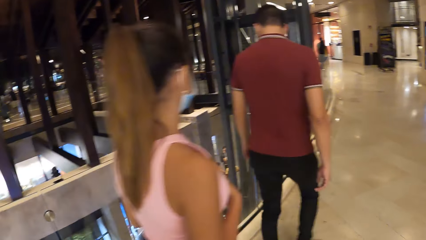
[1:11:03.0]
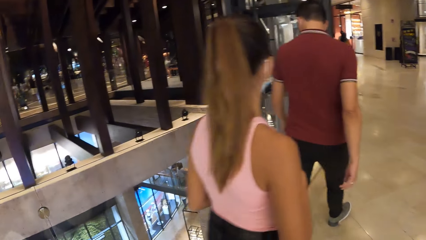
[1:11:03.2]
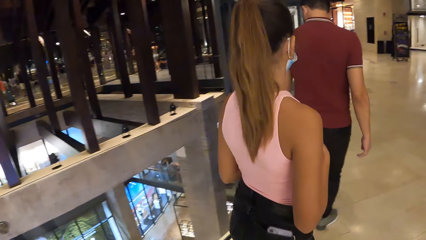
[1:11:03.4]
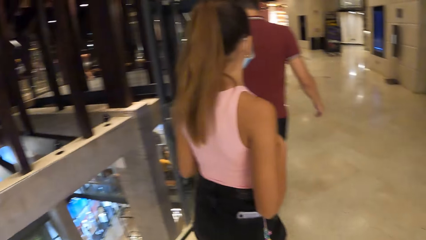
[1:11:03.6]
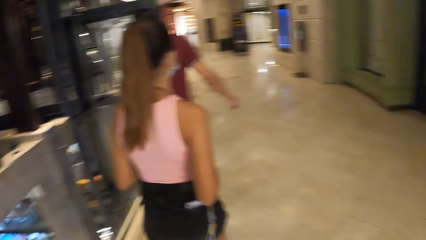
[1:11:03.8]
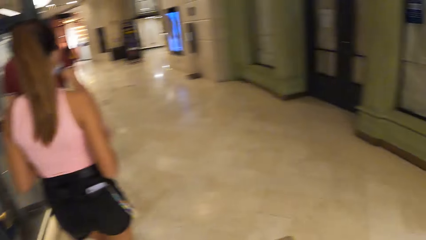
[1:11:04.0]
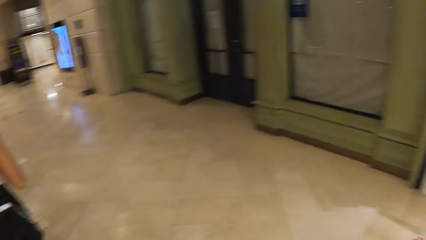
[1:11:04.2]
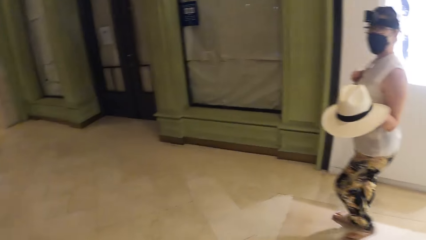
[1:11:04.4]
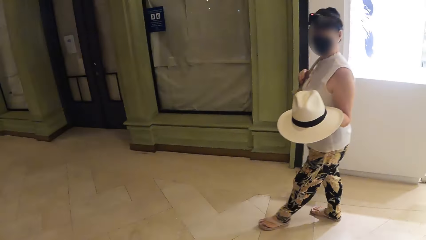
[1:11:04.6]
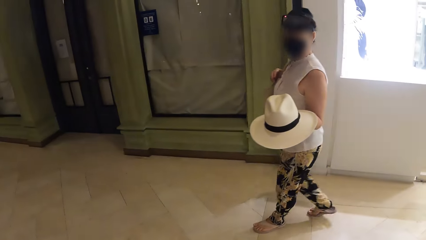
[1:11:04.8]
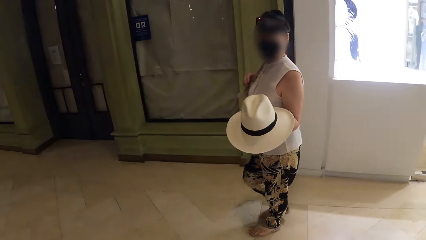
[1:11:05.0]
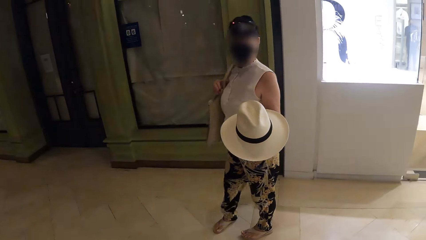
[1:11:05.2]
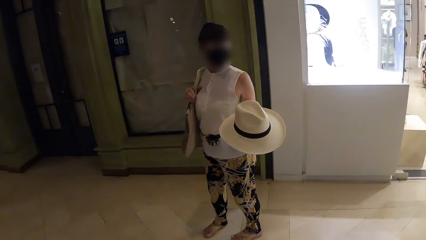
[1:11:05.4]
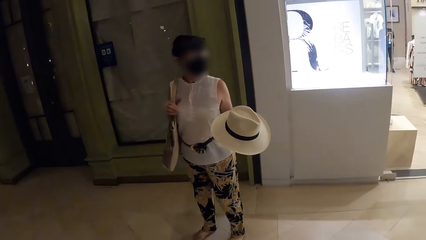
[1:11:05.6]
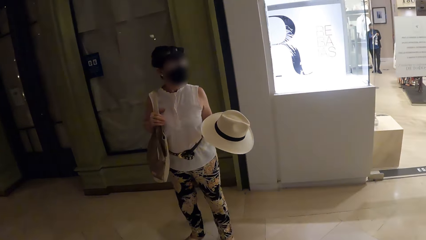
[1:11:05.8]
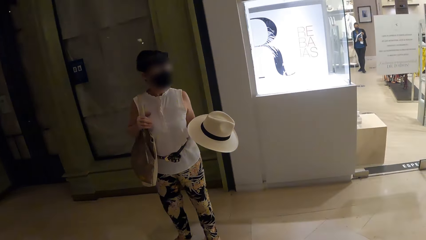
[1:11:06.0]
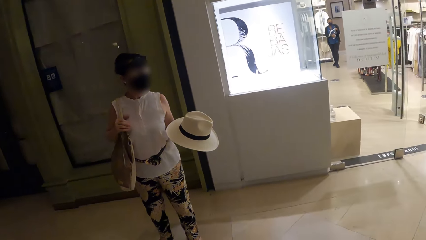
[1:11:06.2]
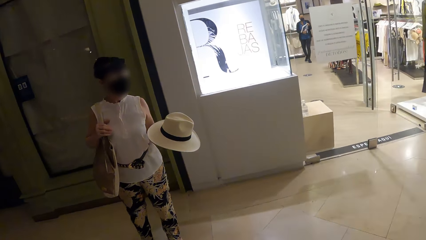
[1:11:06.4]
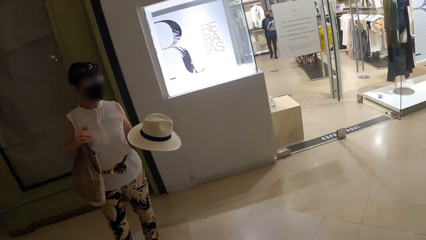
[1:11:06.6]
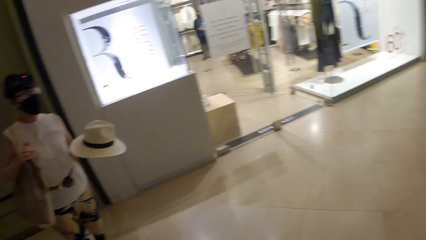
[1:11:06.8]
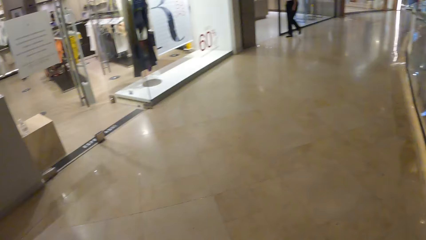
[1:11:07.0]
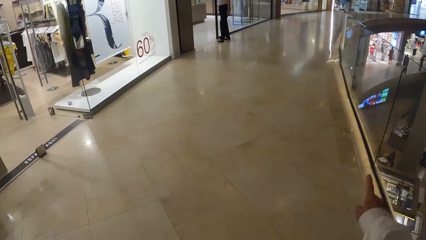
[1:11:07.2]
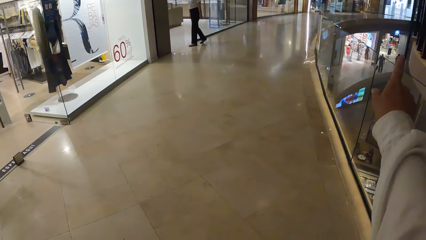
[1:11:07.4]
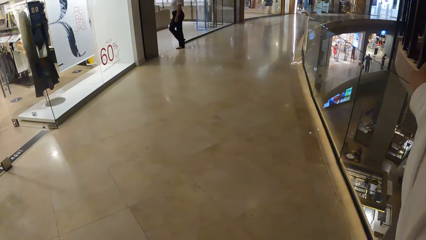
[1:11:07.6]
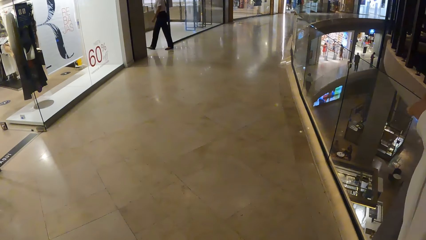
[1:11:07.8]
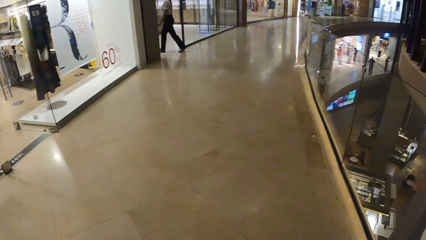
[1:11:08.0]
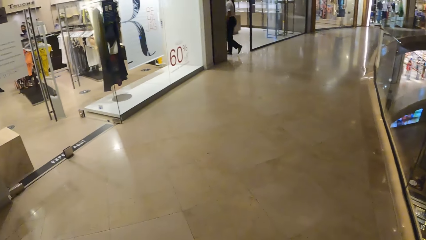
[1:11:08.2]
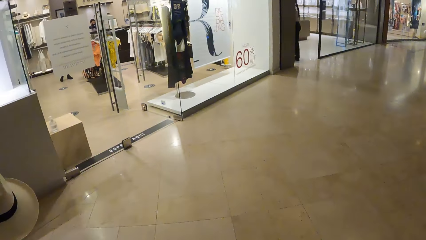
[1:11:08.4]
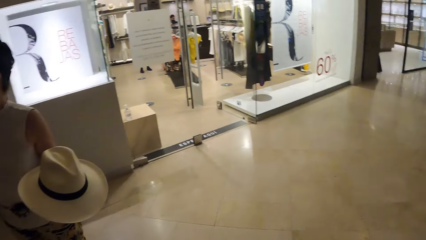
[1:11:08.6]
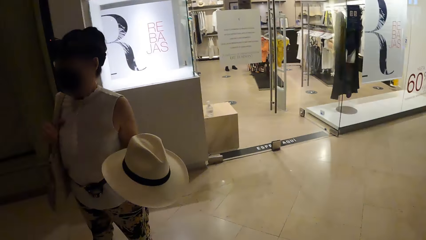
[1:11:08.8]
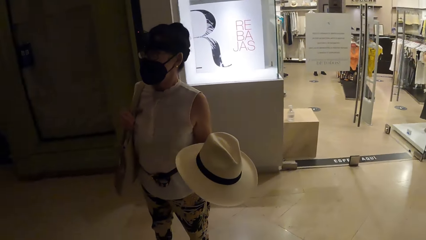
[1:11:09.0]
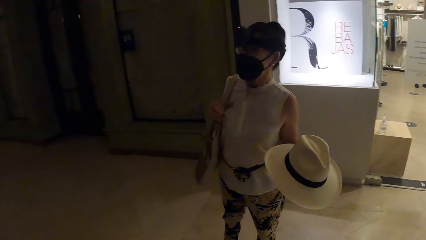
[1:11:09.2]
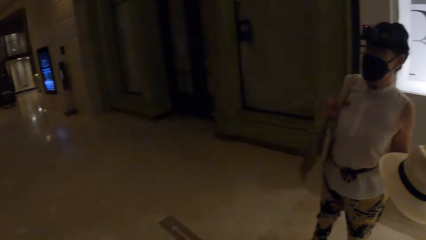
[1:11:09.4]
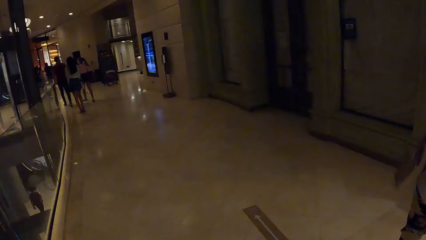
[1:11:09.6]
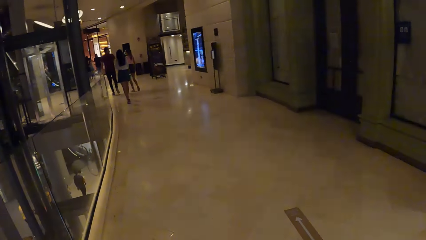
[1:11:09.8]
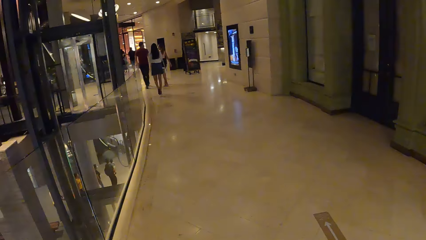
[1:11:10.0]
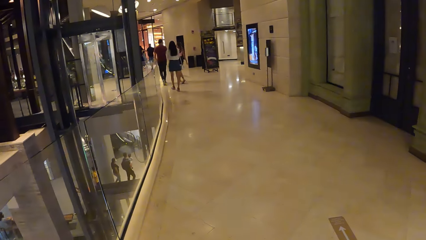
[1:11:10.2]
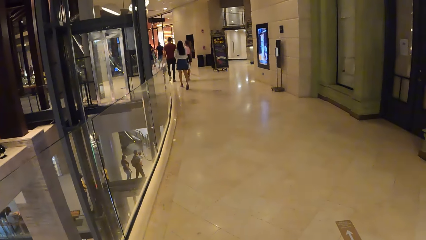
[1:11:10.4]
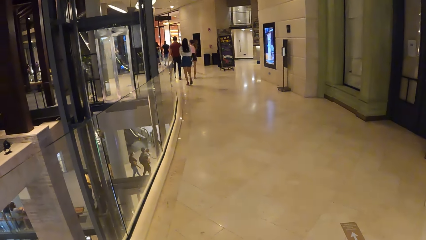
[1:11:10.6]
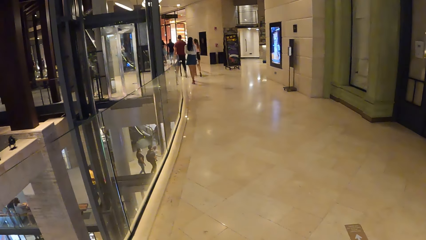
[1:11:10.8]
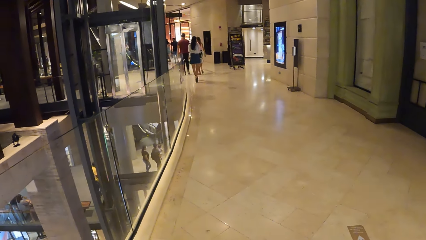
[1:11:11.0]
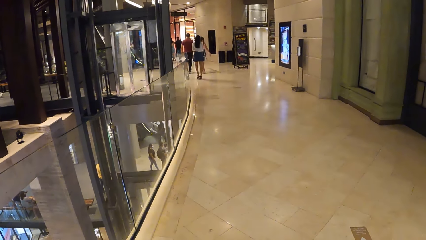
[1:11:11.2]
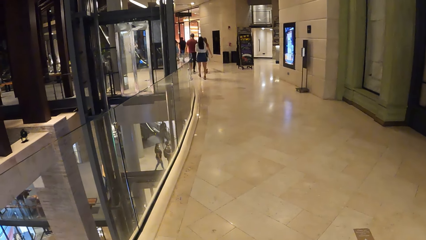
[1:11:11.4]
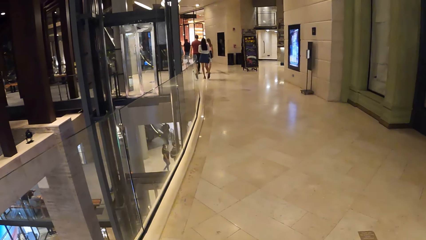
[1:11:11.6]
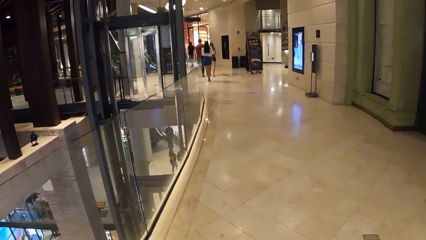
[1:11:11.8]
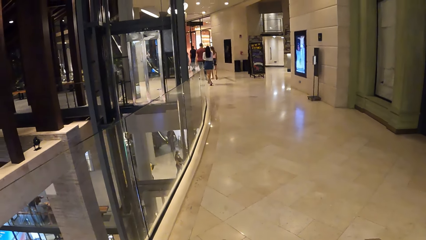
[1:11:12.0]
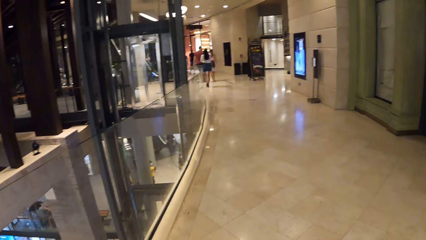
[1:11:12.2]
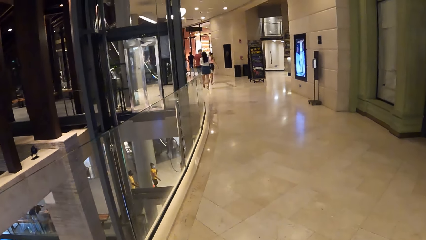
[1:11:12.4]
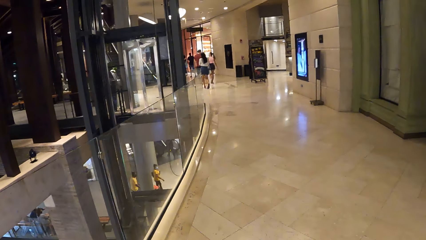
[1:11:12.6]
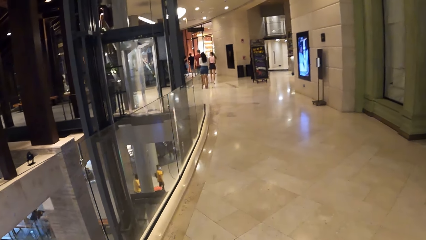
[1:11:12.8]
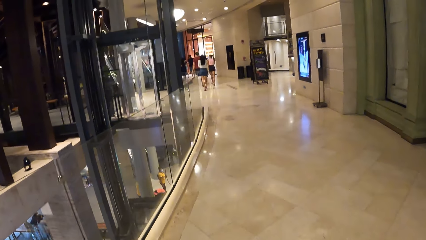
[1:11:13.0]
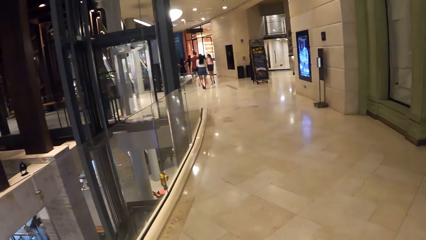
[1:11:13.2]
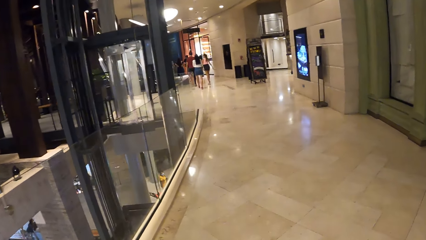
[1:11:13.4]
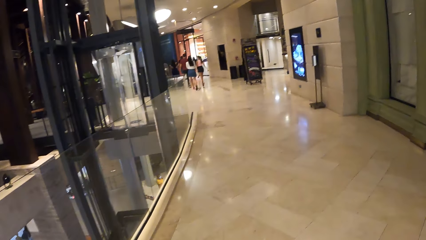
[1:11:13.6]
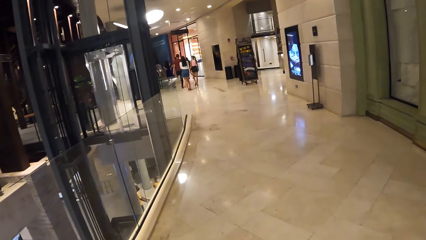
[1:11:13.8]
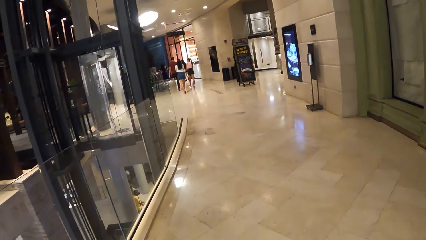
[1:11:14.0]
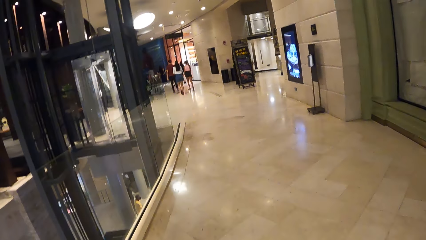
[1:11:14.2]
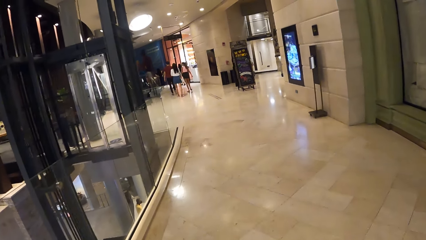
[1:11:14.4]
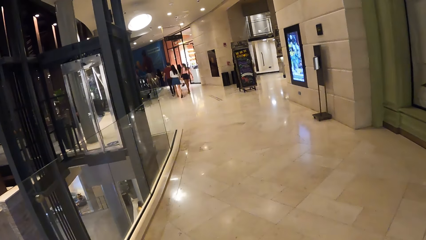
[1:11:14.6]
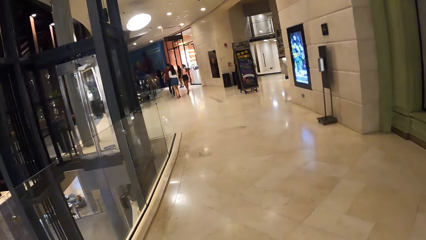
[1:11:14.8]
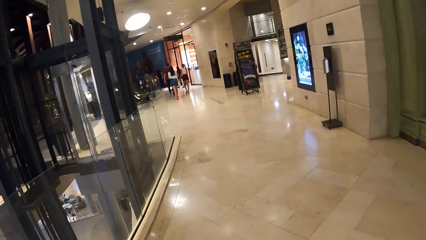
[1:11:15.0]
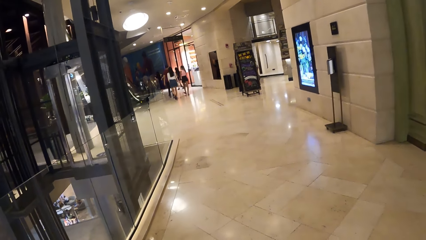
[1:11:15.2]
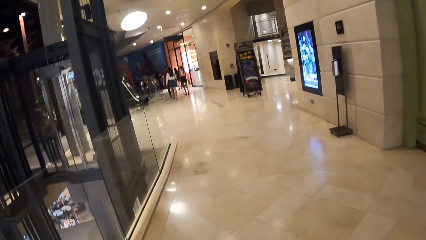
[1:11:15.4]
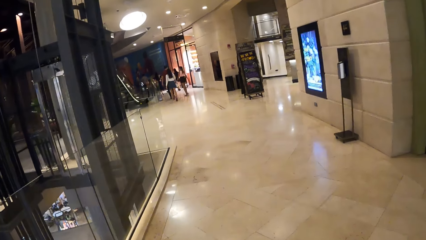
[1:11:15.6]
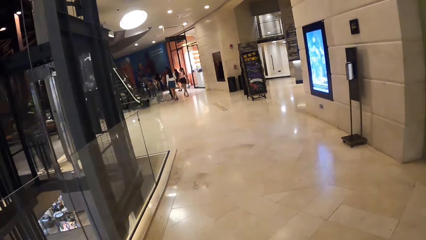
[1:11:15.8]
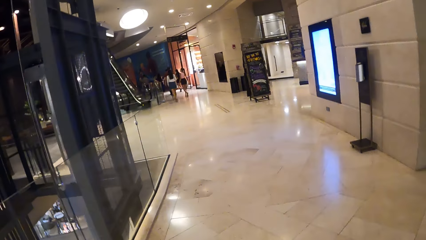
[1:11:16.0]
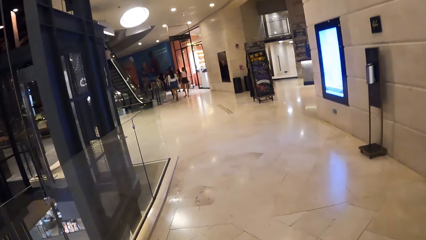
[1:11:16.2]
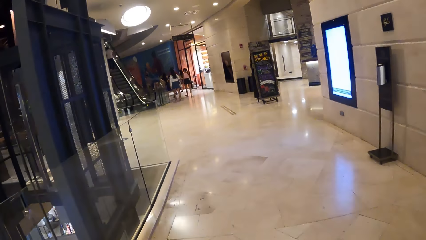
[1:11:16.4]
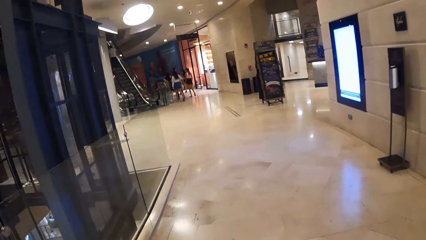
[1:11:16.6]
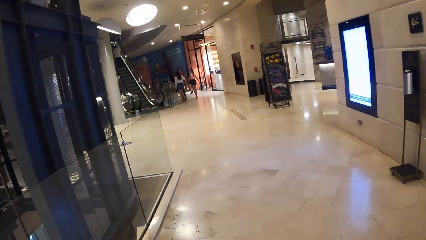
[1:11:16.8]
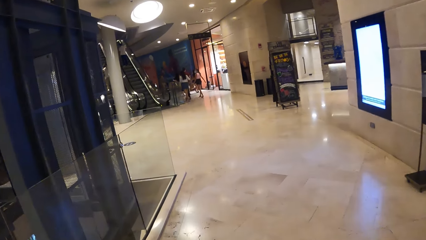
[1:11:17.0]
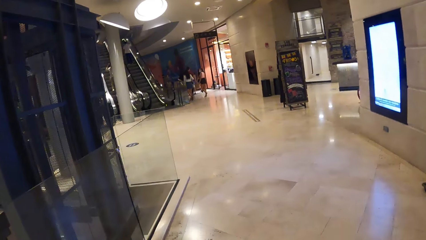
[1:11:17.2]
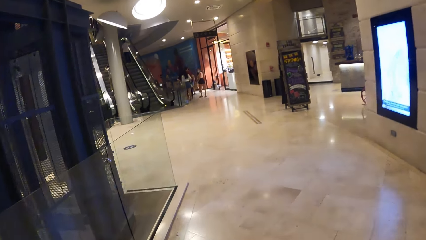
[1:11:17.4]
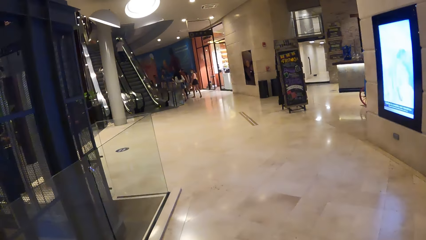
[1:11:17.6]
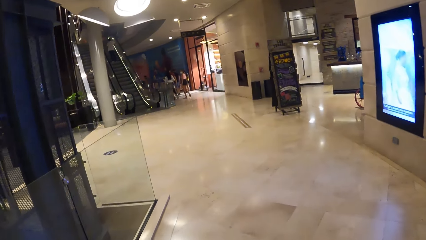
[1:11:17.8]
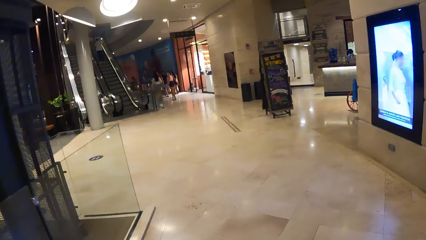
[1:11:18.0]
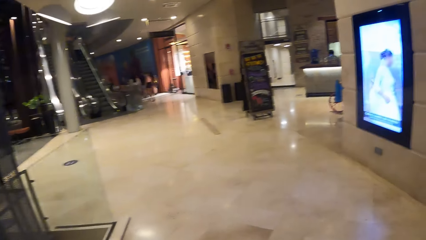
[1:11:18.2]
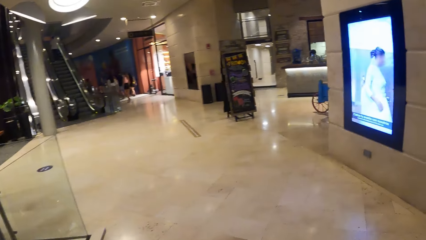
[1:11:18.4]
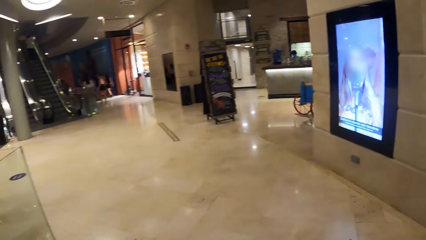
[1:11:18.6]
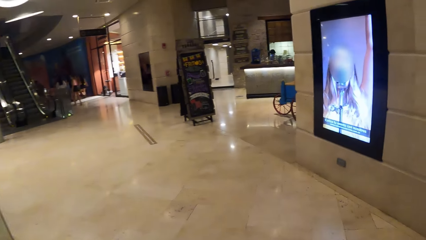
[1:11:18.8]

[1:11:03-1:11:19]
The camera wearer interacts with a woman. He raises his arm, points around, turns and walks around on the floor.
